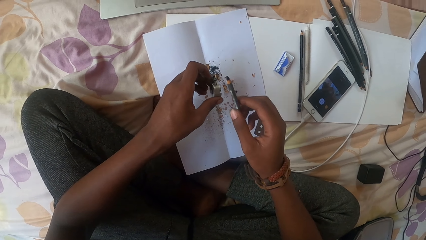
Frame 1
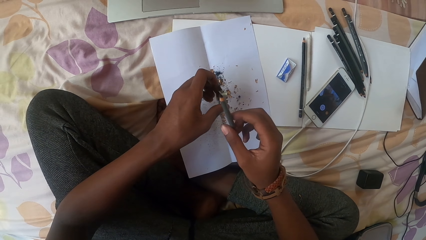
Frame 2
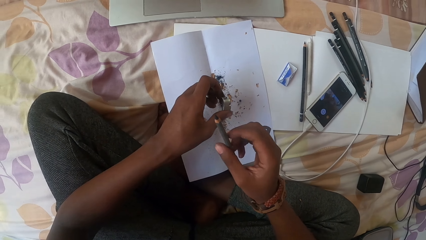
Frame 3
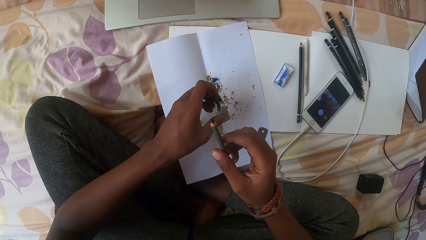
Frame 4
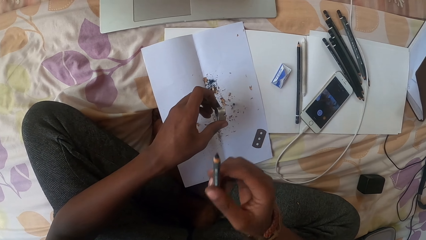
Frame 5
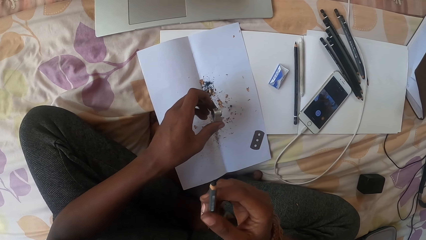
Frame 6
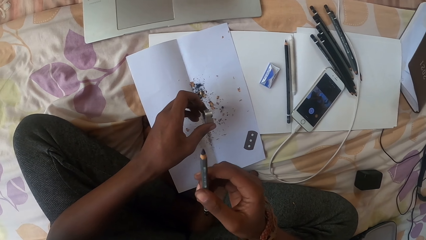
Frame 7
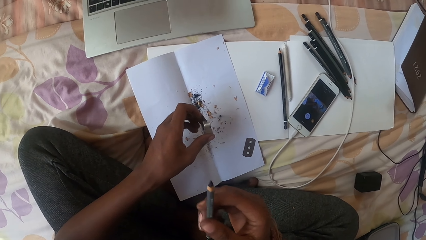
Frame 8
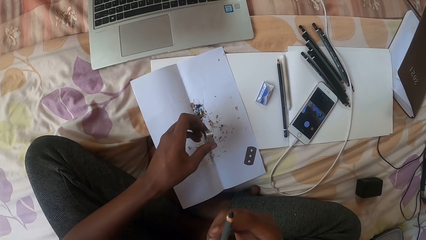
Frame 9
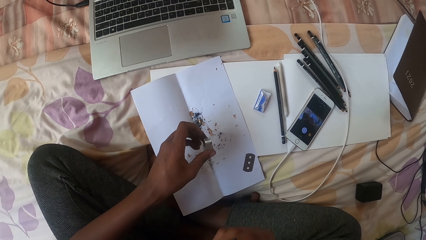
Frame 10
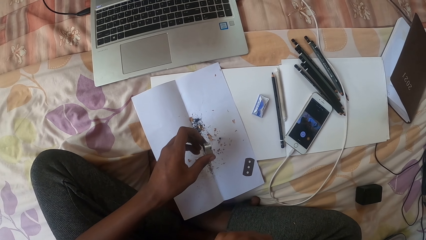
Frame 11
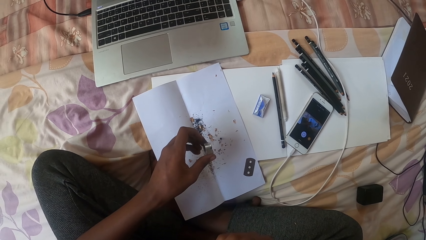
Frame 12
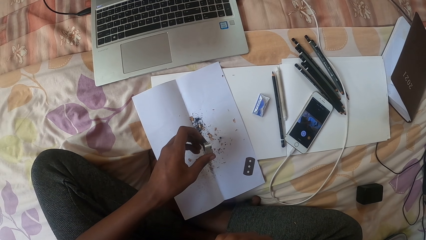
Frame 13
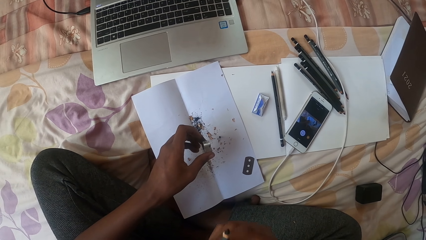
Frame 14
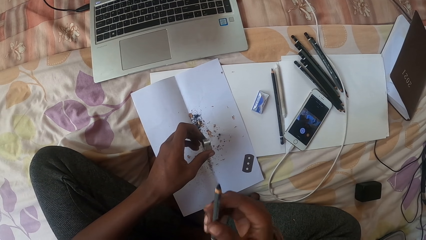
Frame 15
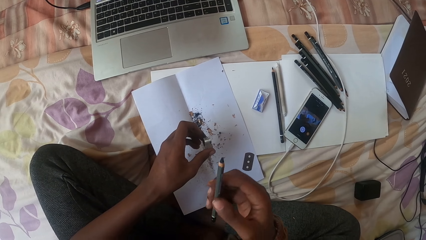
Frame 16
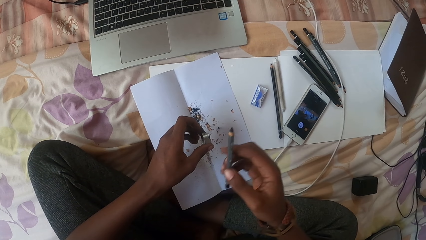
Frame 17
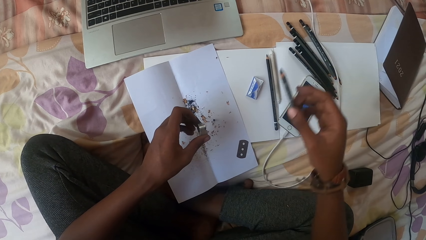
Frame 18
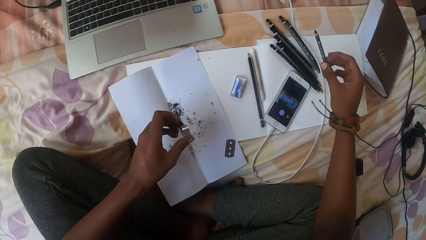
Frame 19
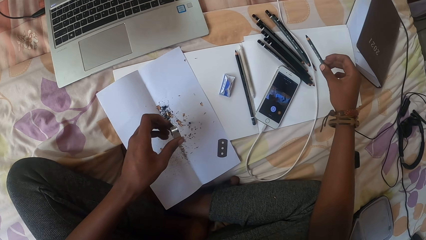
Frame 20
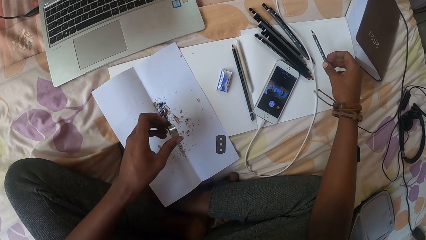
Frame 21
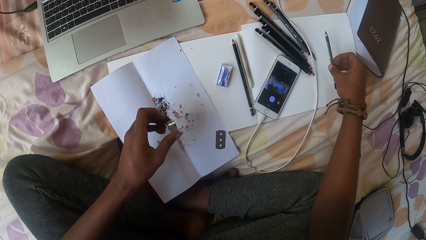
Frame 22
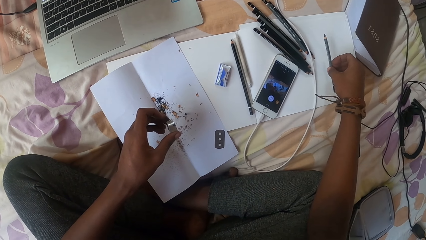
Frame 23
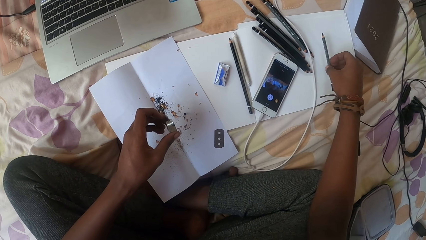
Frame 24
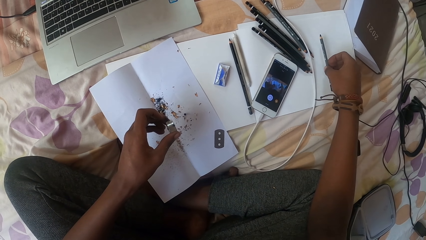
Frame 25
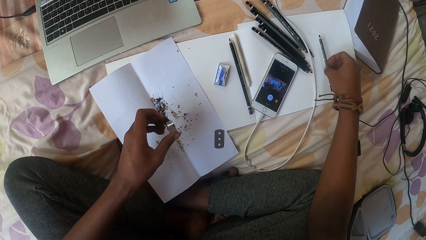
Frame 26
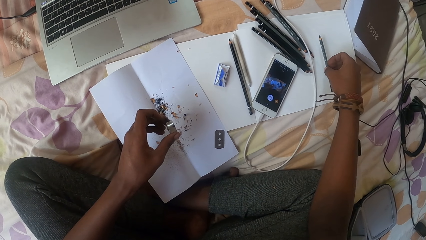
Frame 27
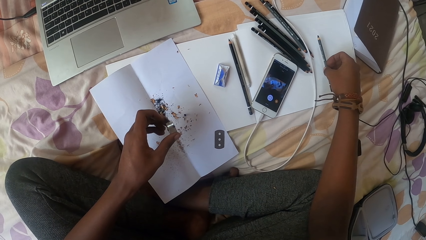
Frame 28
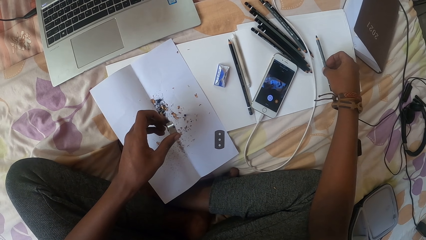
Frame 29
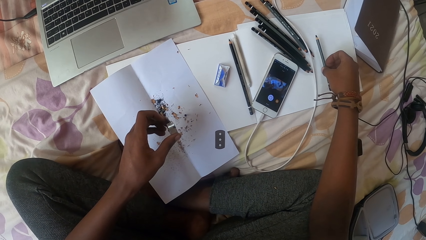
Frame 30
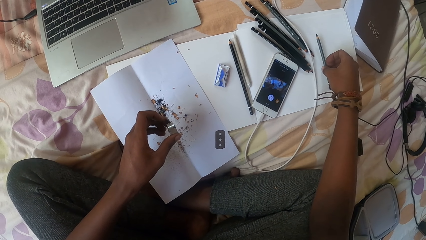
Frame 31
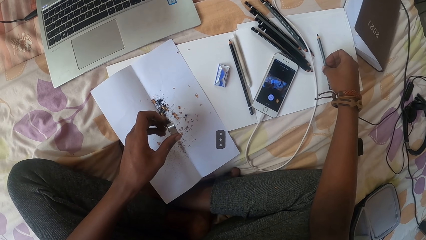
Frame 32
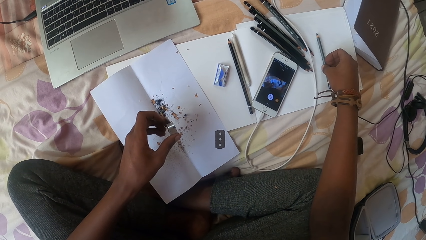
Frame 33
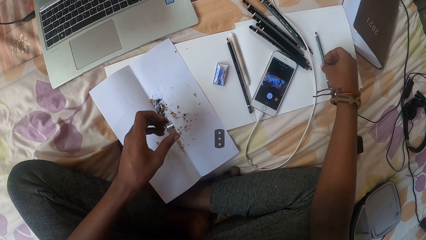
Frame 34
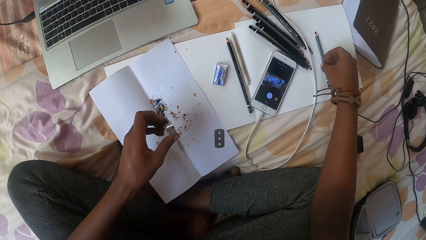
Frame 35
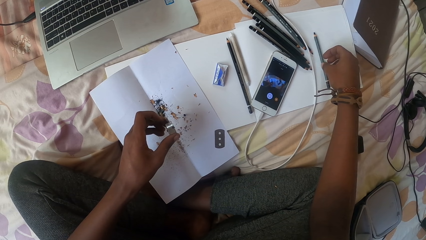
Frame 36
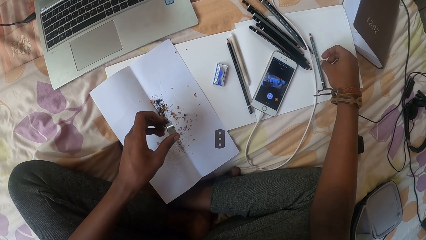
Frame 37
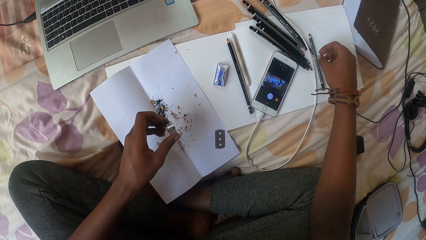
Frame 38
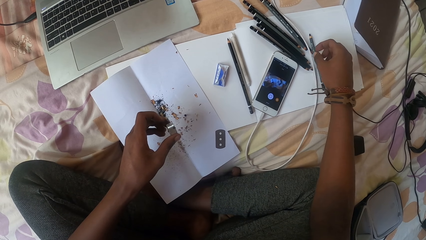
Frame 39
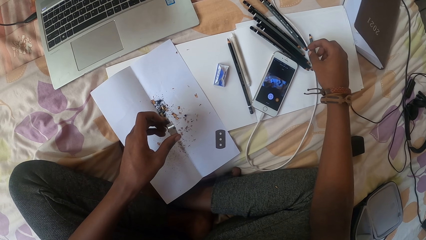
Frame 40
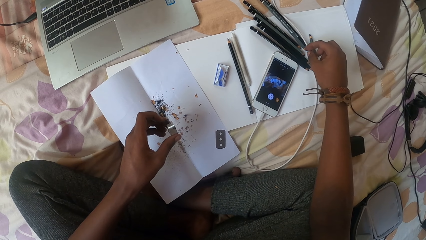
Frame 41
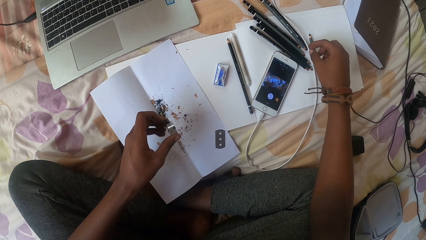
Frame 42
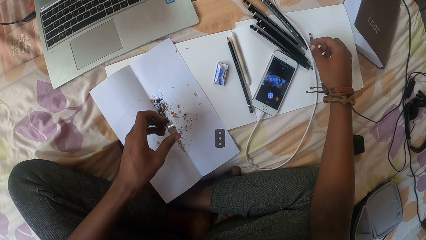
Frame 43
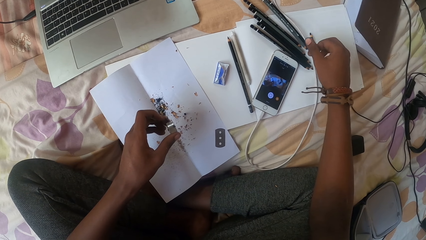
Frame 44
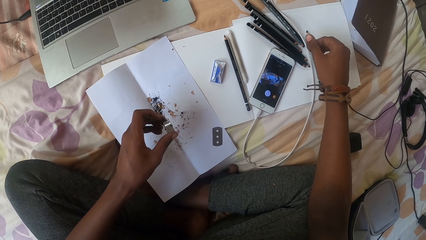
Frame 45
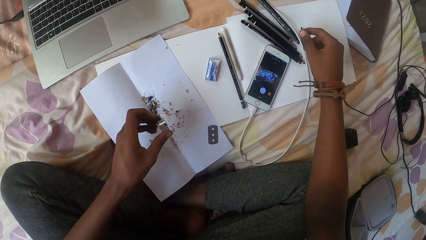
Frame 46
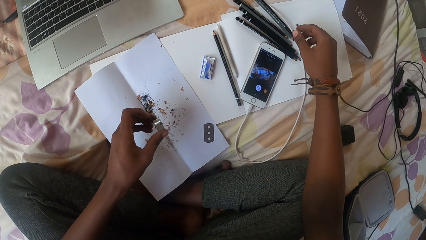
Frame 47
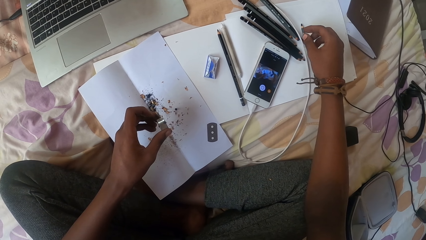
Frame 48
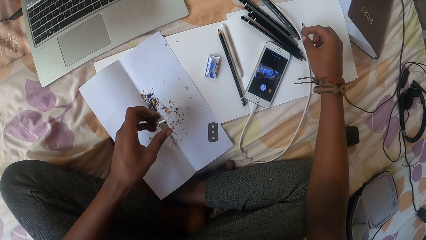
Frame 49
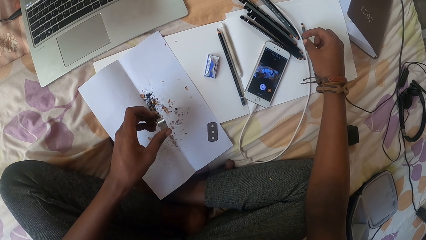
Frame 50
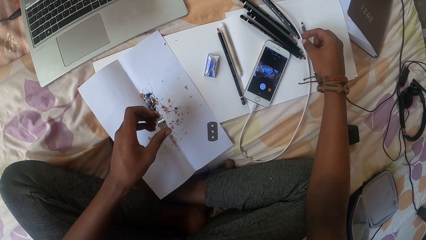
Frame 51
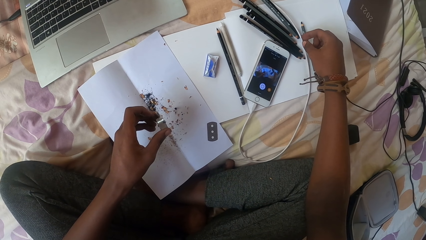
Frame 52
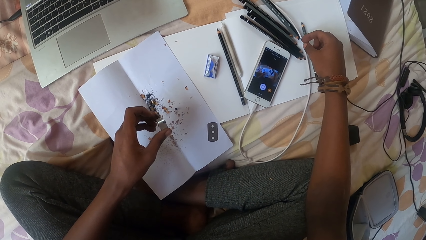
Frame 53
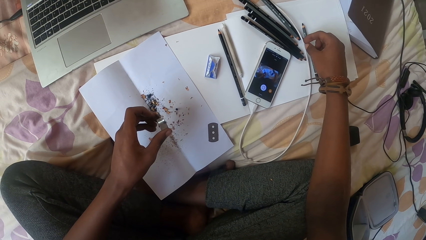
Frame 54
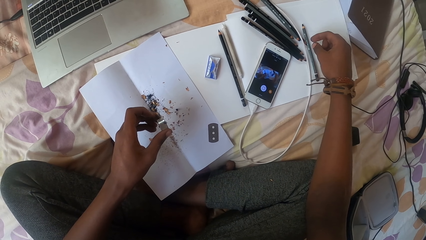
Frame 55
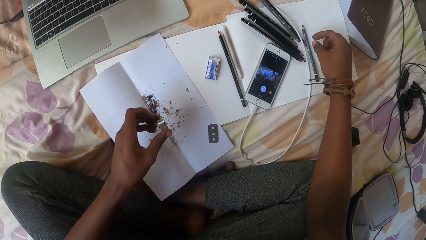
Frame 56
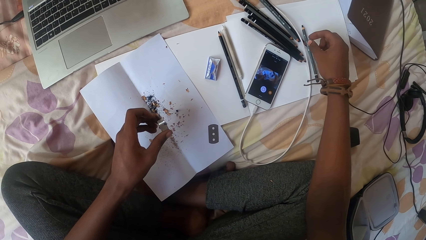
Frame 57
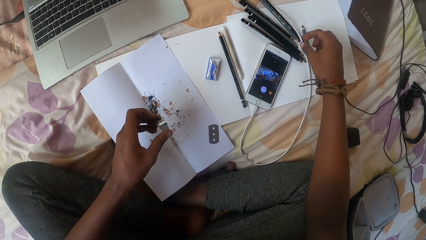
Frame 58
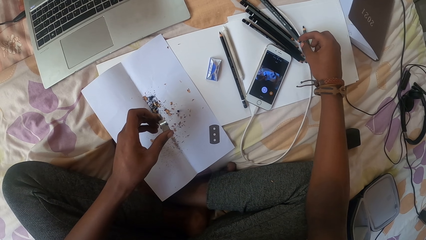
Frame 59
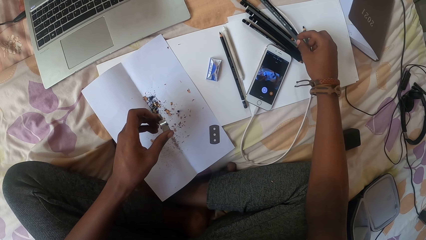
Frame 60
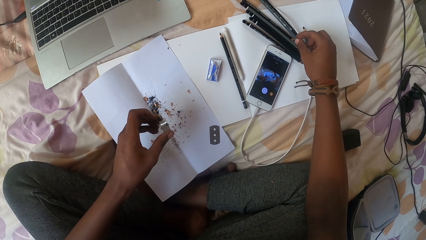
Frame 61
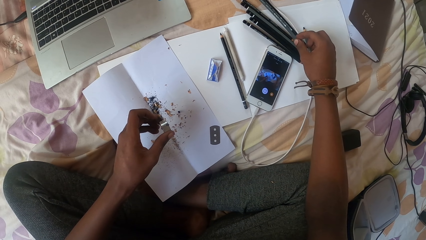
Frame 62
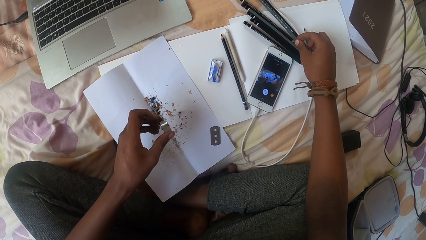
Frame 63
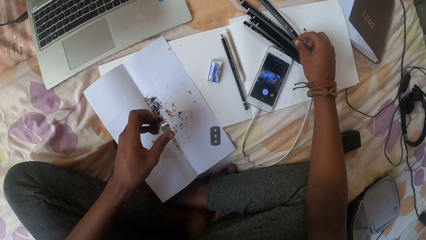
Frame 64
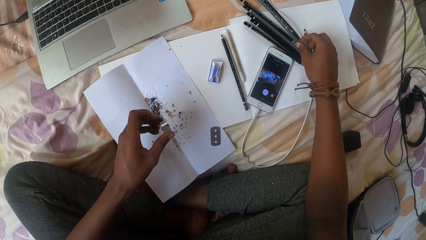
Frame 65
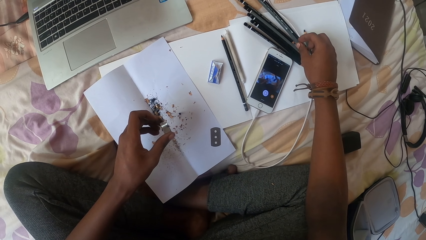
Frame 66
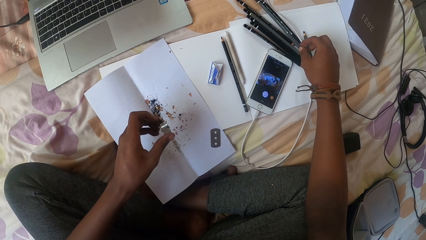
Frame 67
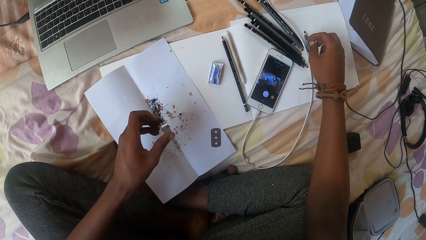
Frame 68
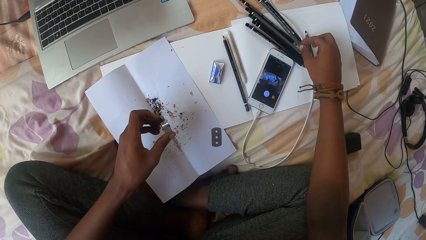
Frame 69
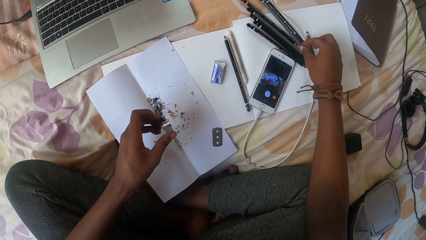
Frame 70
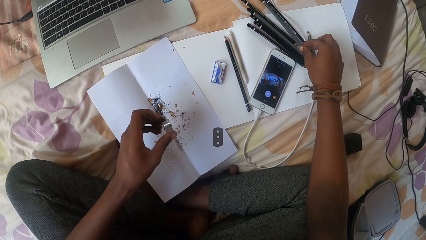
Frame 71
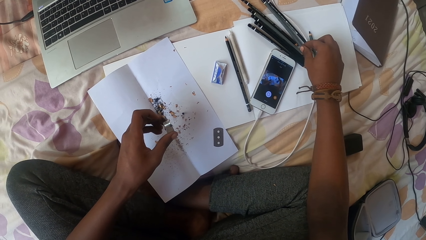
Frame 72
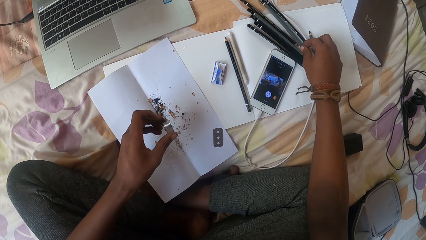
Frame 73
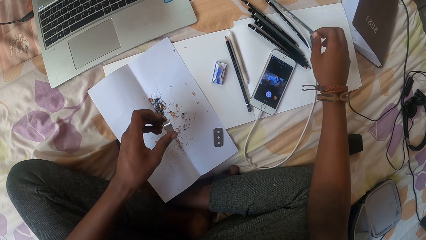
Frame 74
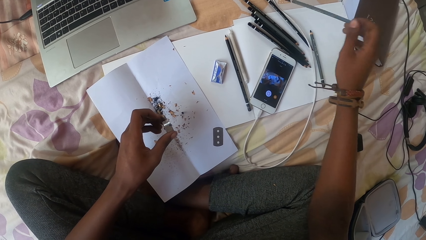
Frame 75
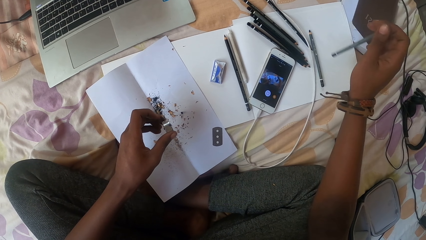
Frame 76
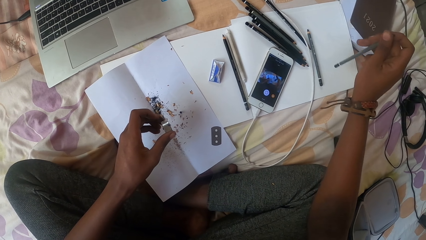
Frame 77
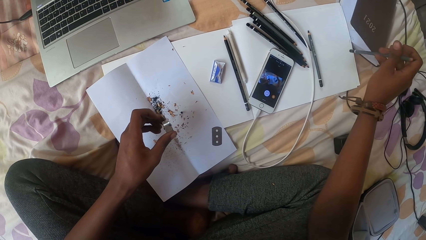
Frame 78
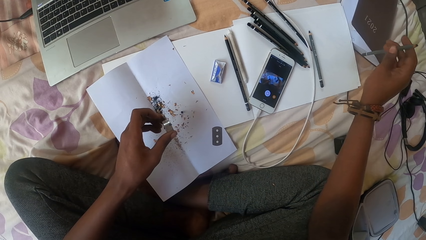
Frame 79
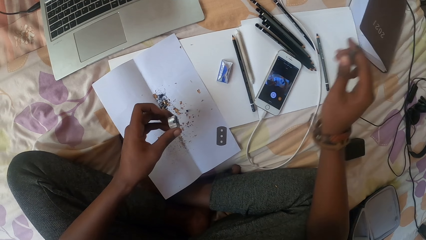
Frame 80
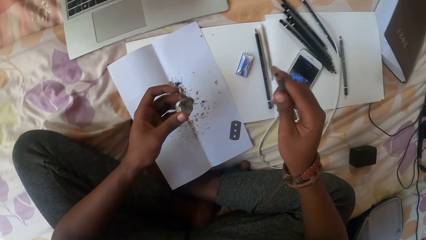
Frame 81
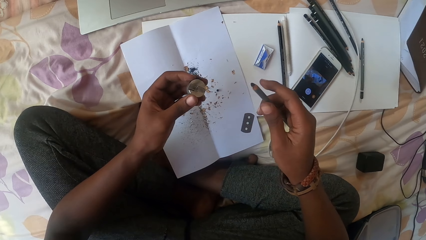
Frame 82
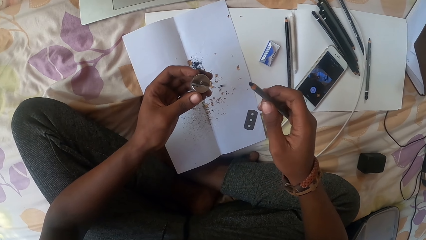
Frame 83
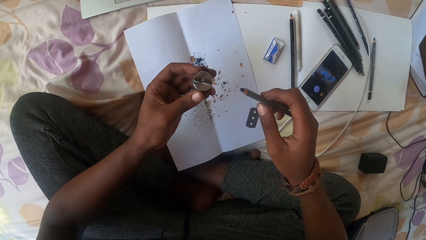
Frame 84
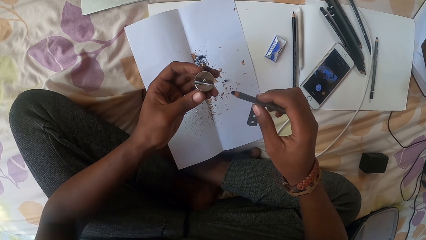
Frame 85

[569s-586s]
The camera wearer looks at the pencil. He puts the pencil on the paper. He shakes his fingers. He picks up a pencil.
